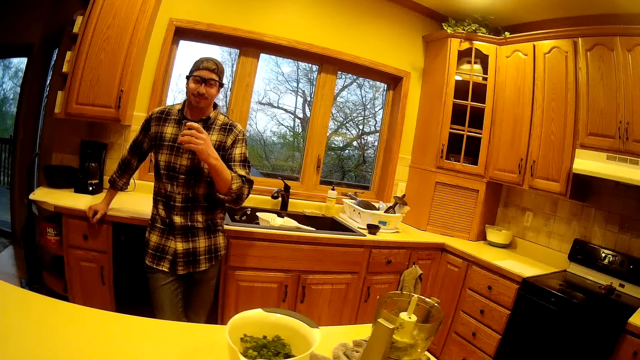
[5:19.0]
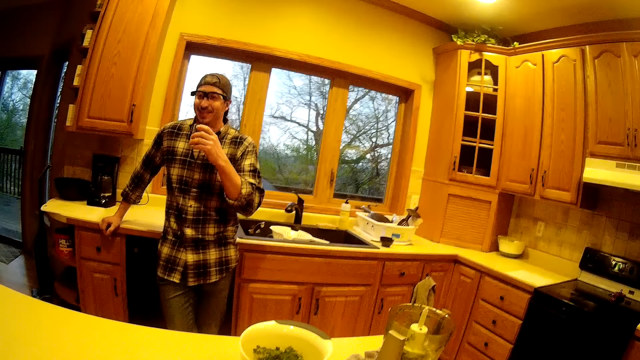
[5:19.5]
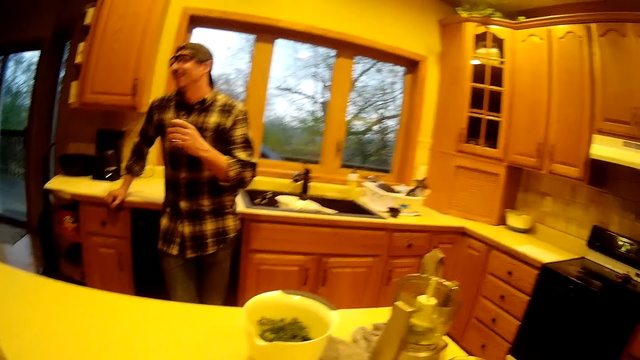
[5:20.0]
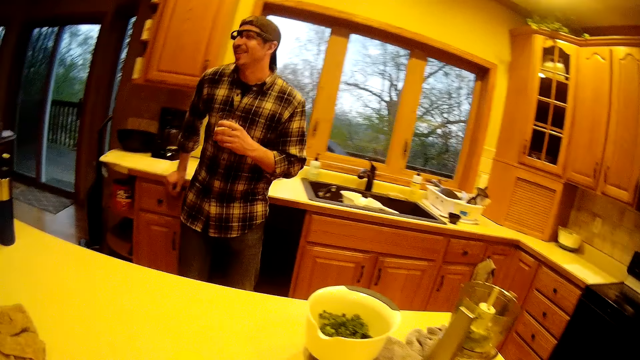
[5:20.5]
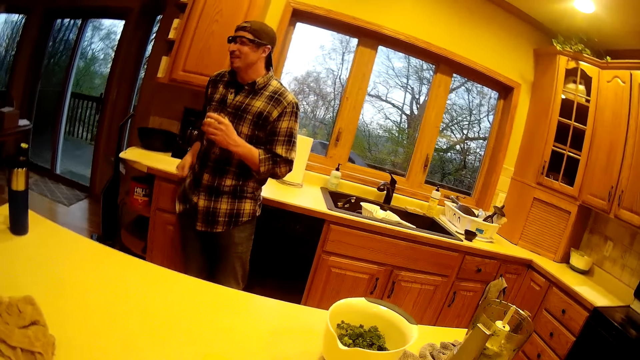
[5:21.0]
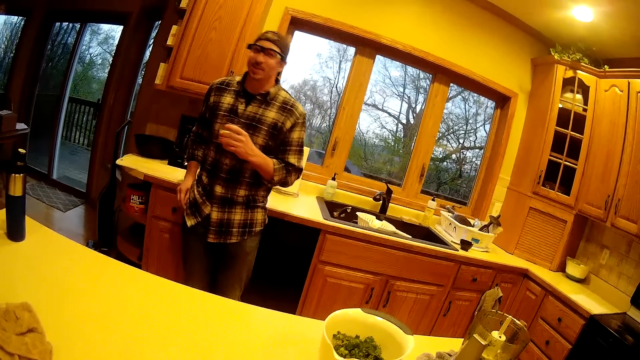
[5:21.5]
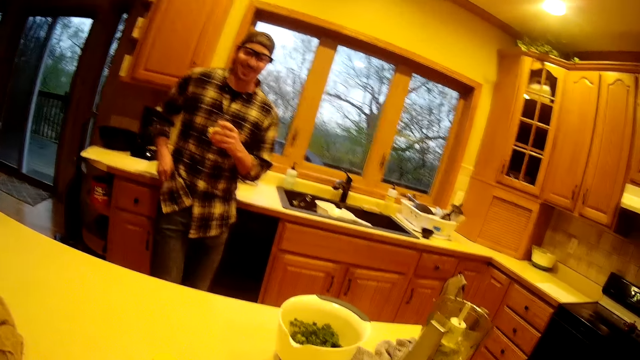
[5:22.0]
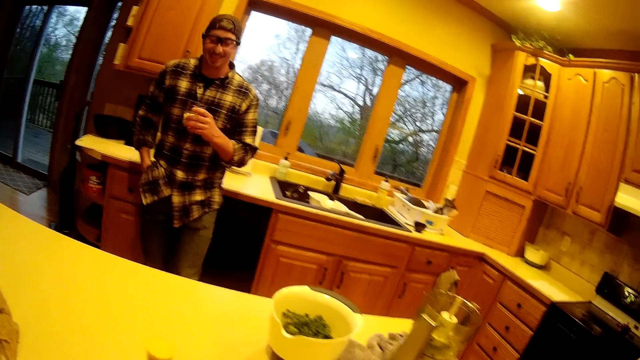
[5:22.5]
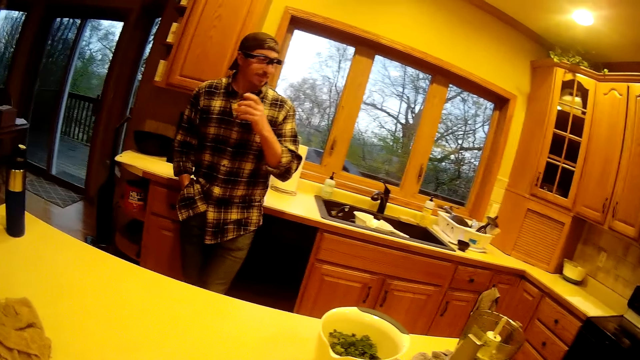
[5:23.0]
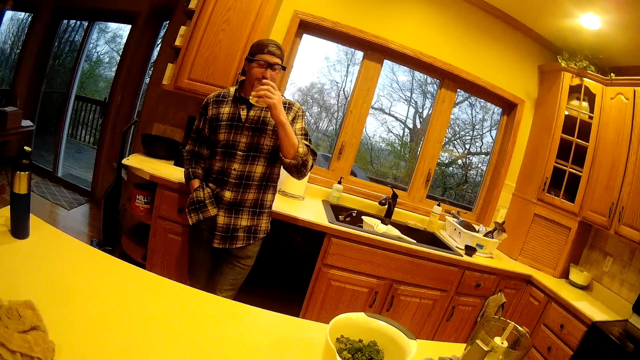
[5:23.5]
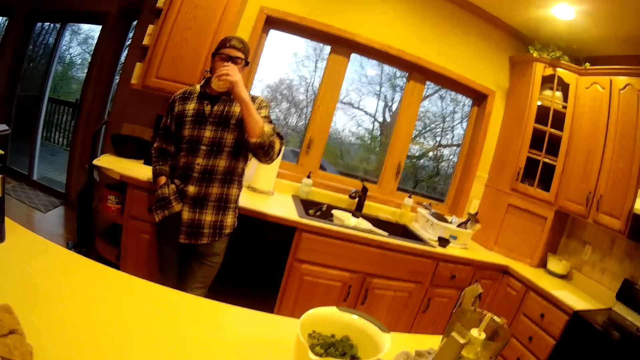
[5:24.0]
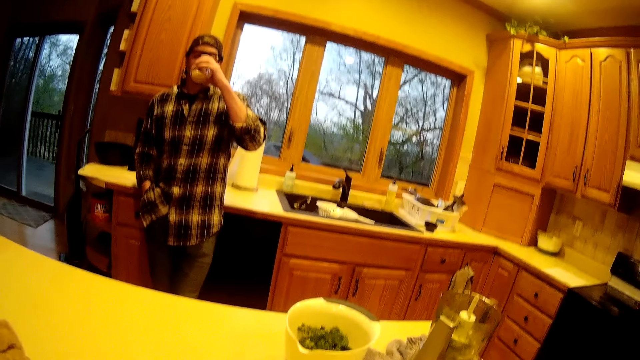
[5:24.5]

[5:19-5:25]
The camera wearer laughs in the room. A man moves in the room. The man puts his right hand in his pocket. The man talks to the camera wearer. The man drinks water from a glass cup with his left hand. The camera wearer talks to the man.

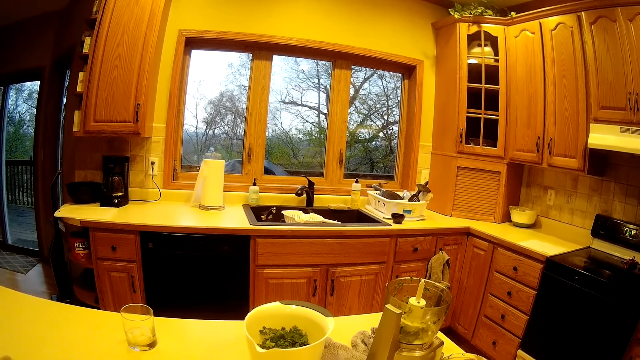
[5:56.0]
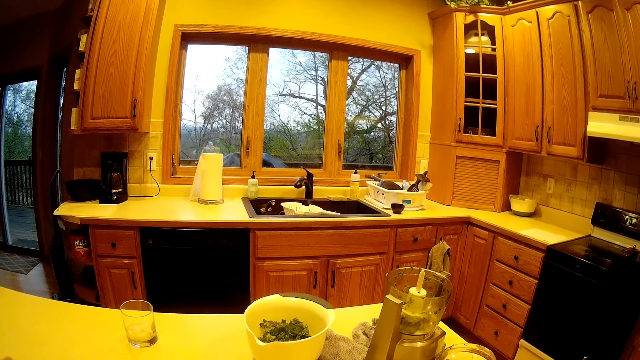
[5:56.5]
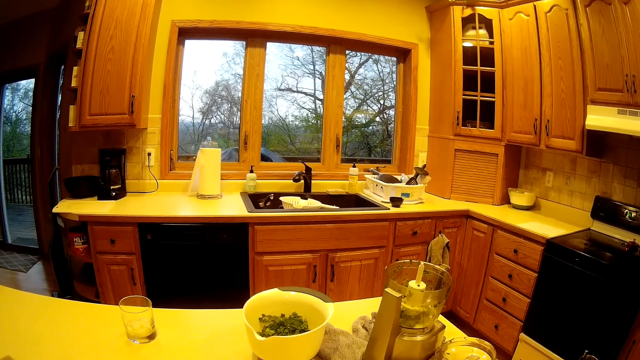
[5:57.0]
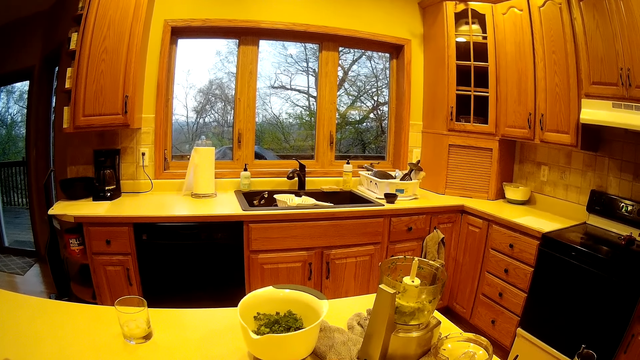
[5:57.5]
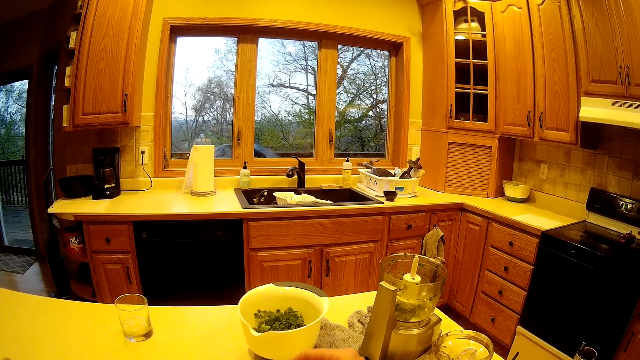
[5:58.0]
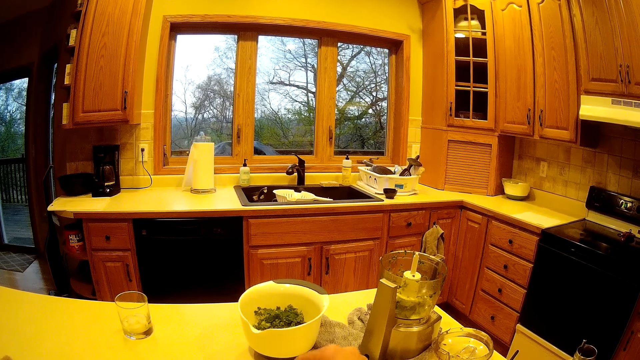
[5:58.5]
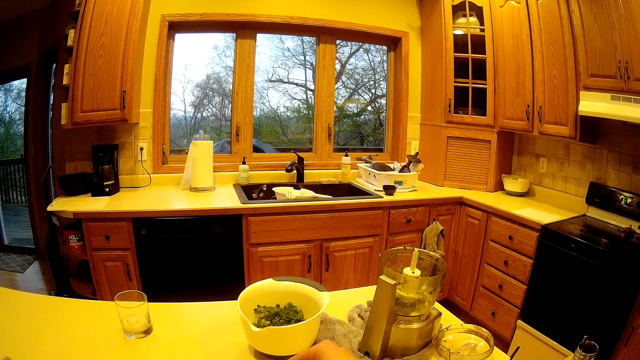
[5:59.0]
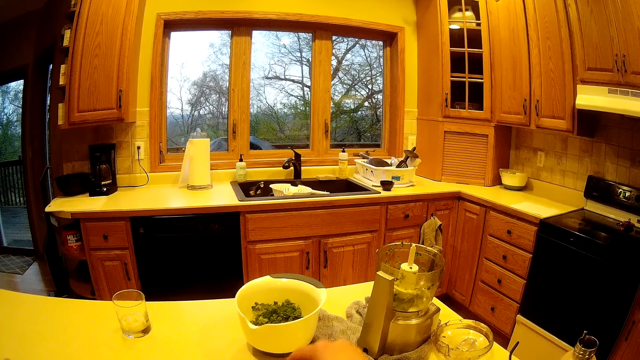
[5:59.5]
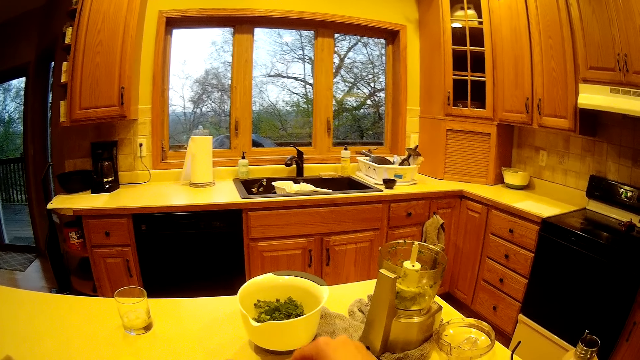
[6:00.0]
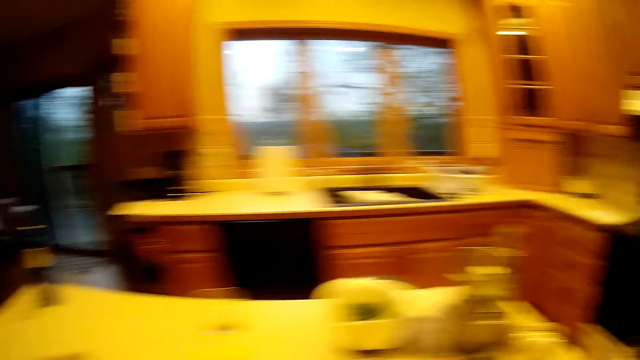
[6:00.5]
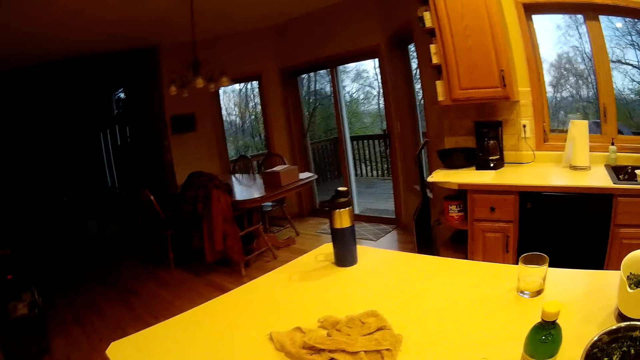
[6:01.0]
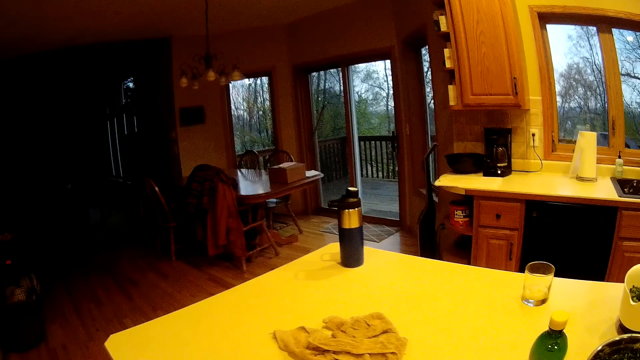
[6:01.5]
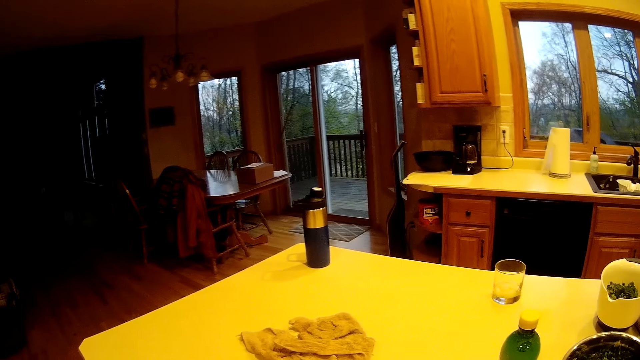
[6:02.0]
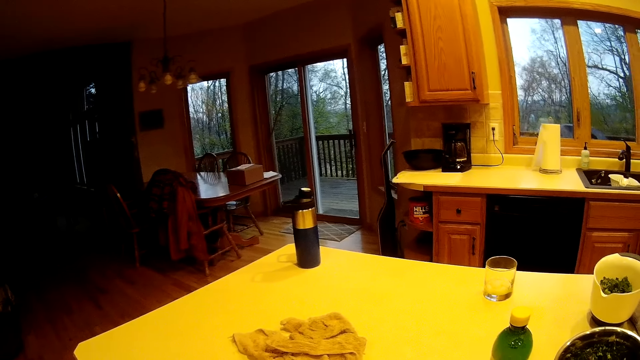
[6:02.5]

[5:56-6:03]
The camera wearer puts some spice on a bowl of vegetable on the counter.

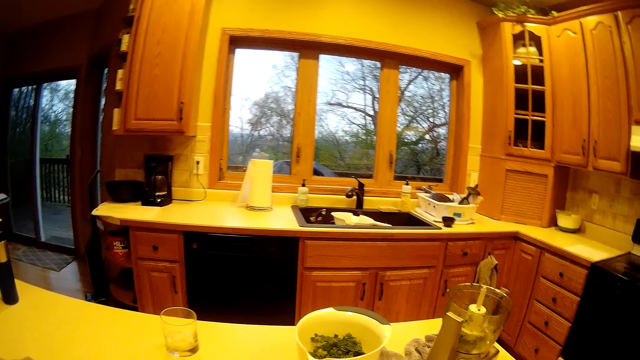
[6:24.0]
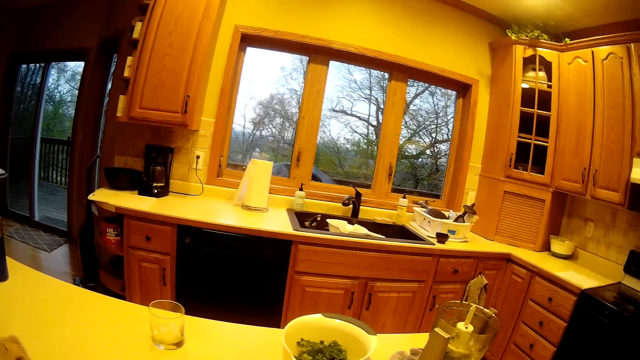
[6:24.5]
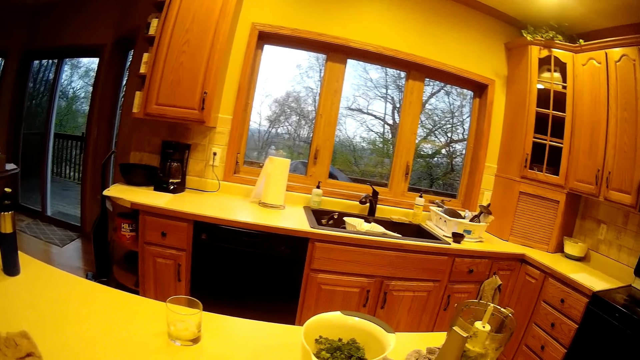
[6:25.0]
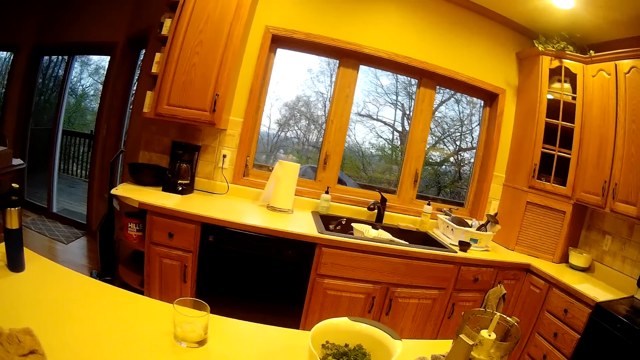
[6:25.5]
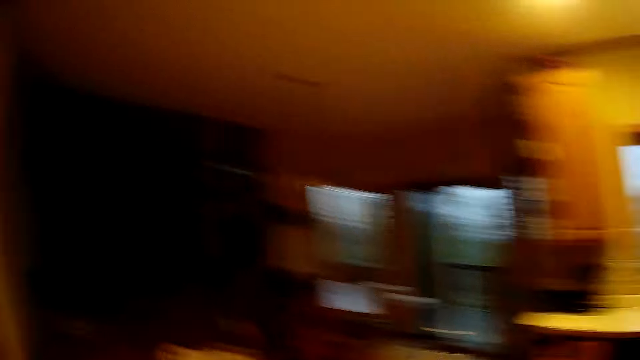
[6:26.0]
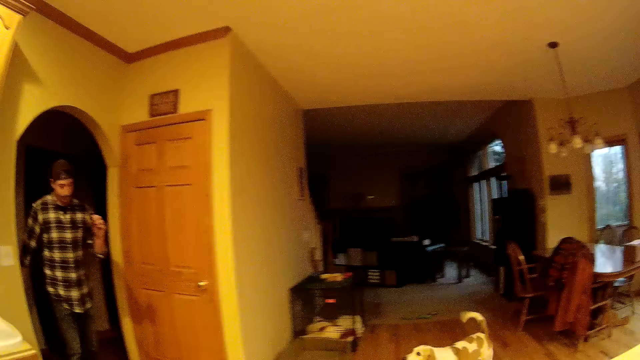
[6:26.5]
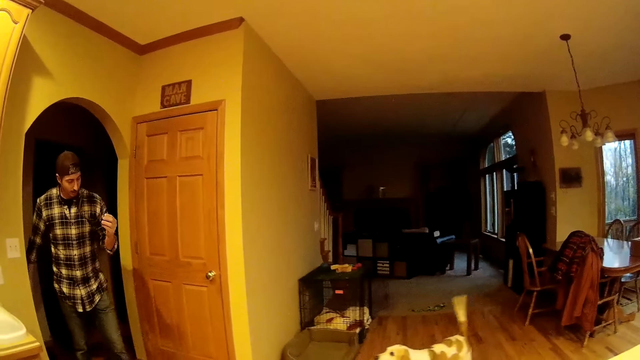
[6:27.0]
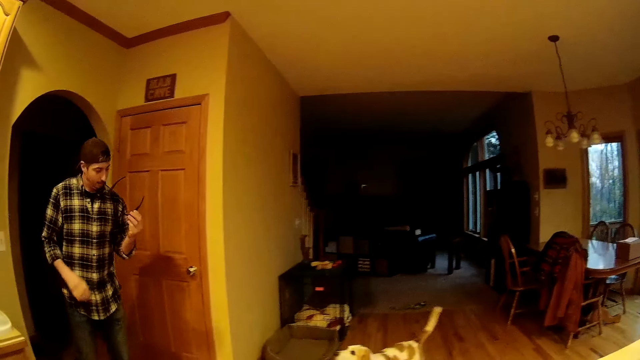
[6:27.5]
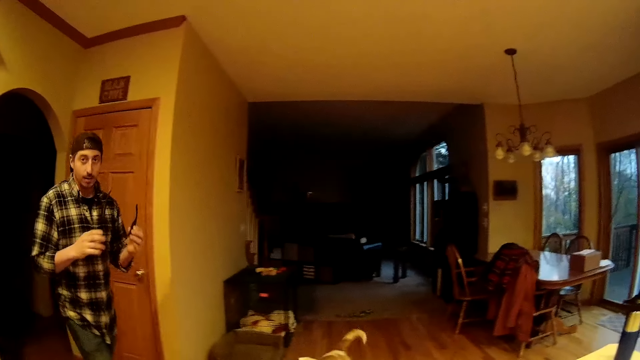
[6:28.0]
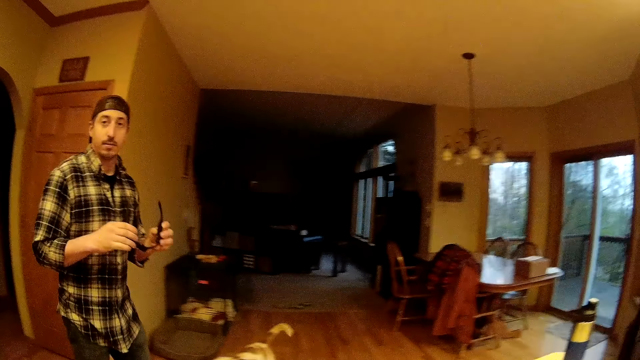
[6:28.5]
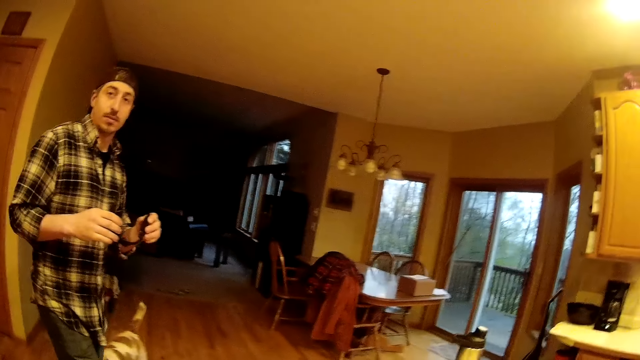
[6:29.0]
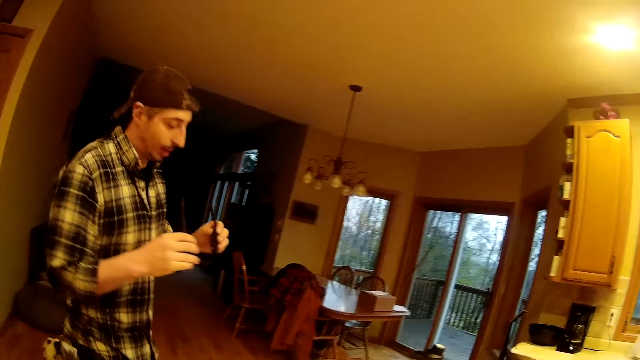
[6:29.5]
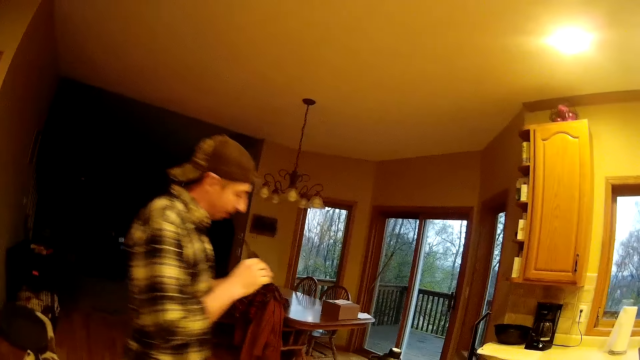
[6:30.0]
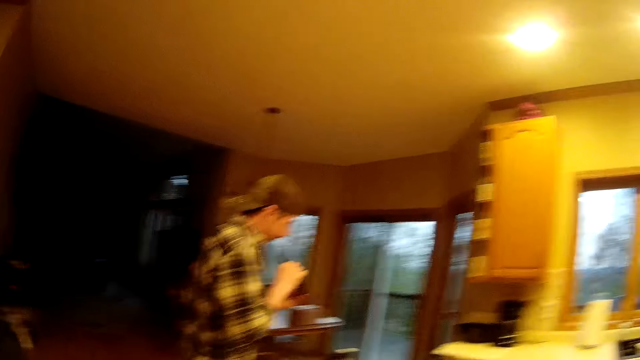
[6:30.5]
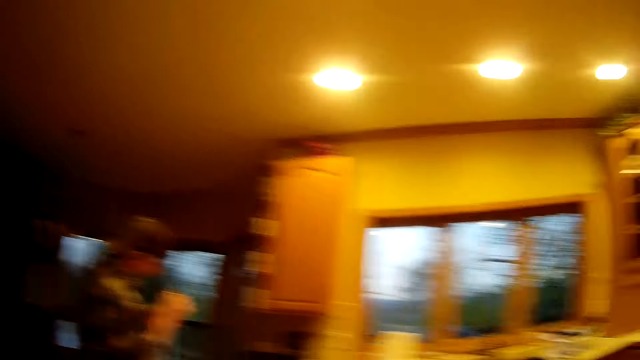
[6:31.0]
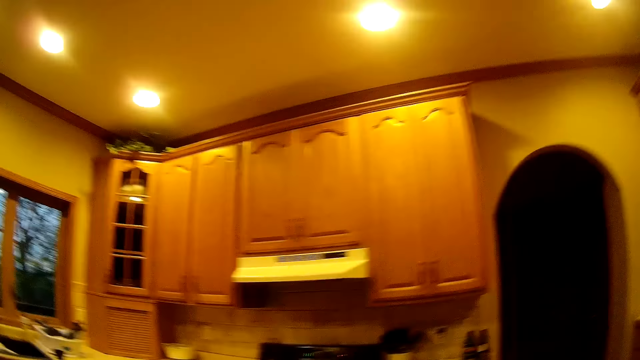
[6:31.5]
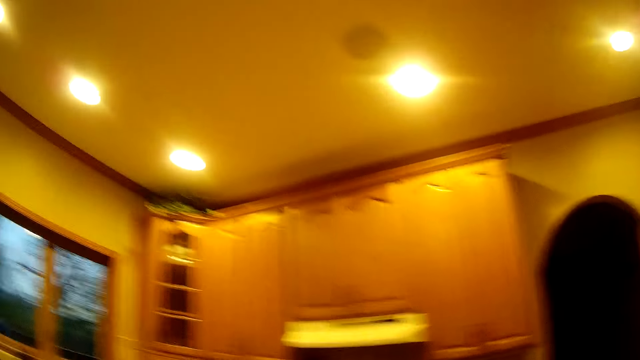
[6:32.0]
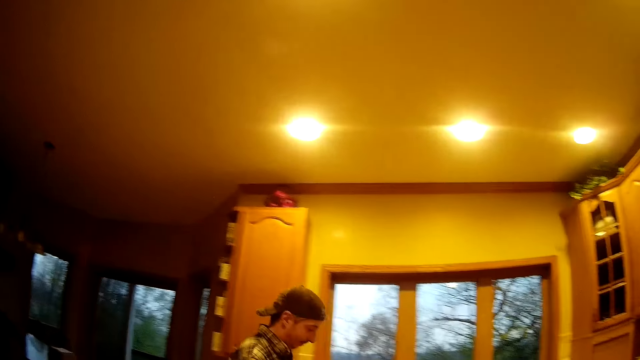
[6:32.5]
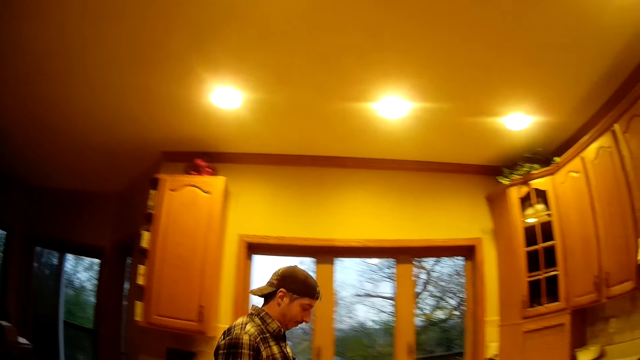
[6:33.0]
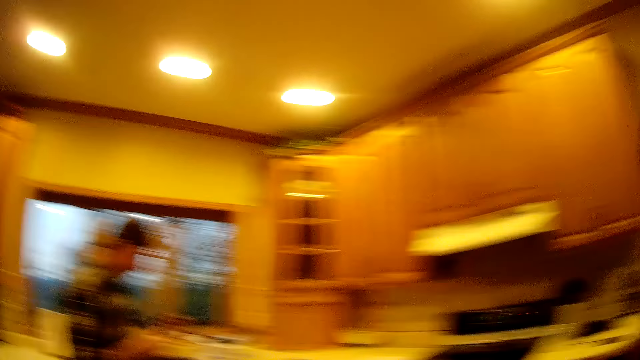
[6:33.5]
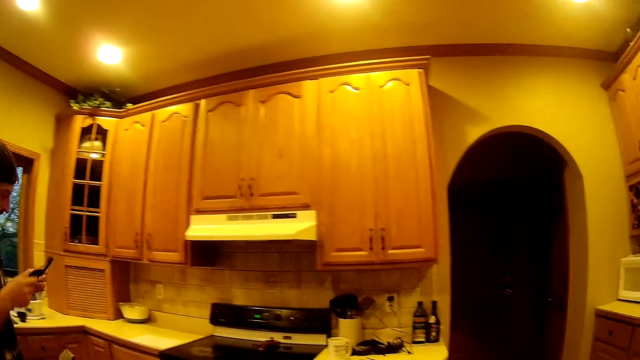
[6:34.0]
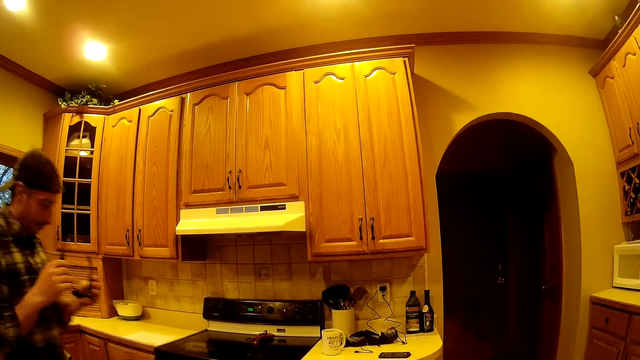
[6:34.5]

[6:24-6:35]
A man talks to the camera wearer. The camera wearer interacts with the man in the kitchen. The man walks in the room, shuts the door behind him with his right hand, and holds a pair of glasses with both hands. The camera wearer talks to the man. They look around the room.
